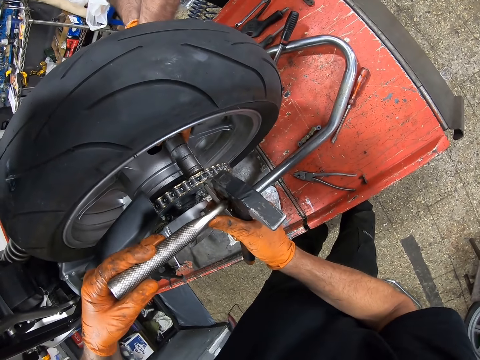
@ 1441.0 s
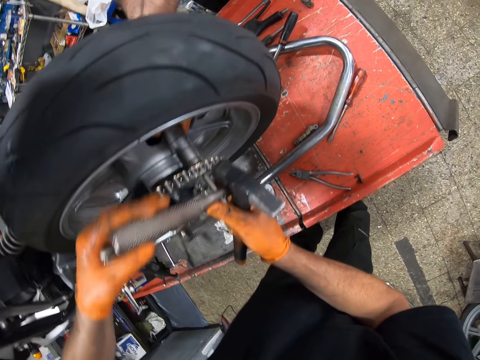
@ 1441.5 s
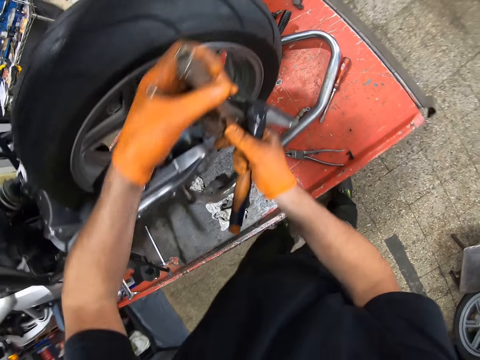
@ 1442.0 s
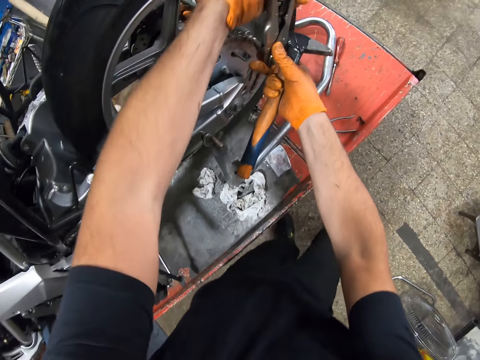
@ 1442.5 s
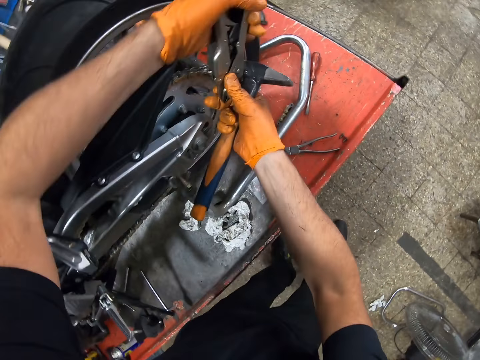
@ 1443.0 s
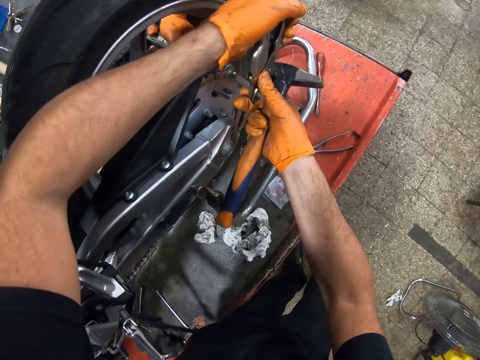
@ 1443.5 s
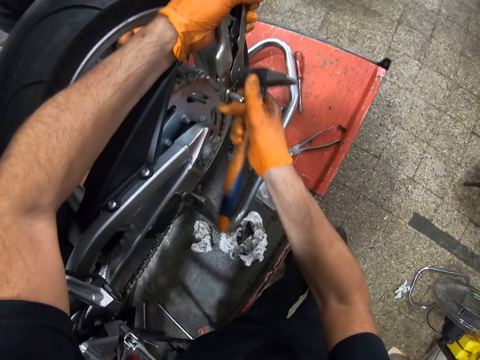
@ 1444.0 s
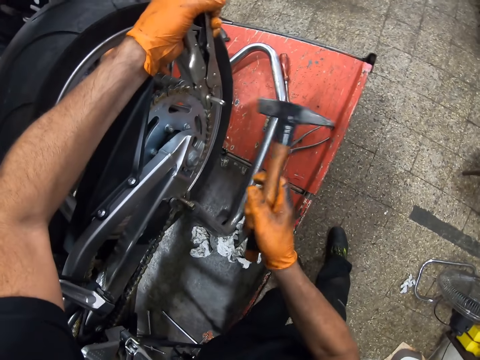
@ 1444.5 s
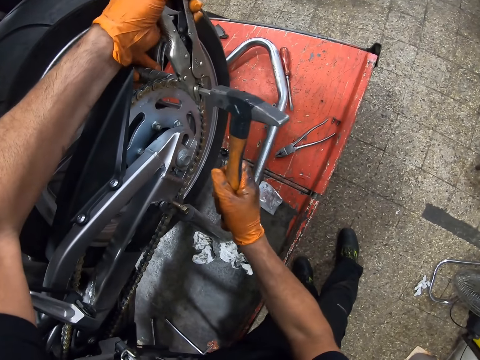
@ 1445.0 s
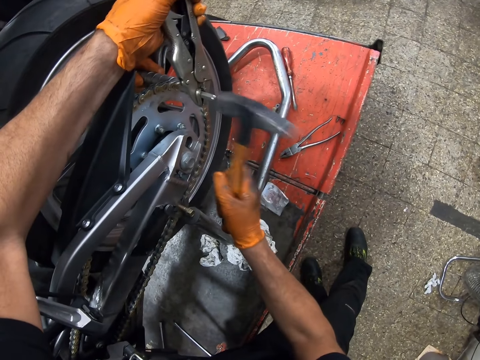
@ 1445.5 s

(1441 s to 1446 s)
The camera wearer screws the motorcycle muffler with the plier in both his gloved hands. He puts the cold chisel on the sprocket. He hits the motorcycle muffler with the mallet in his right gloved hand.

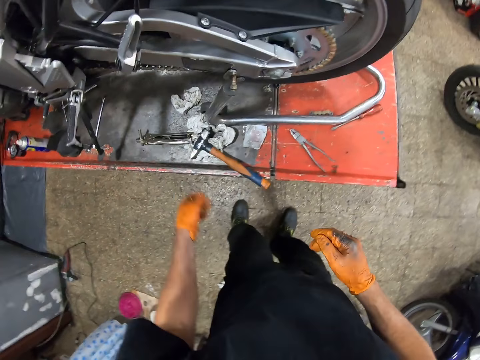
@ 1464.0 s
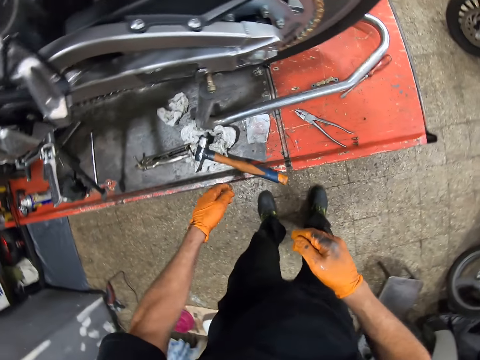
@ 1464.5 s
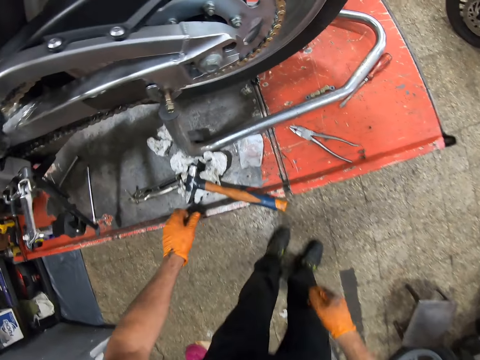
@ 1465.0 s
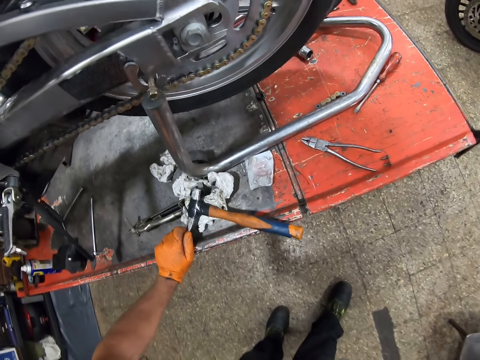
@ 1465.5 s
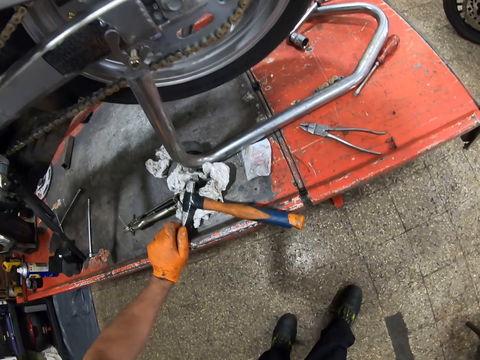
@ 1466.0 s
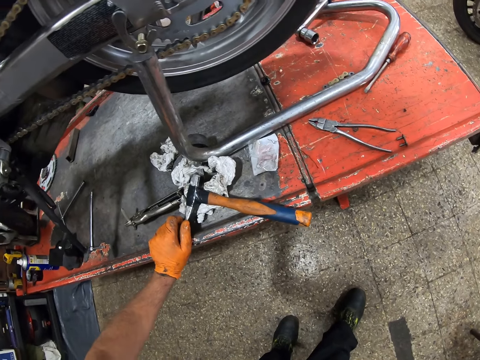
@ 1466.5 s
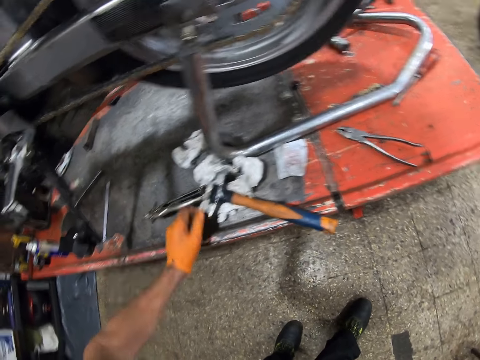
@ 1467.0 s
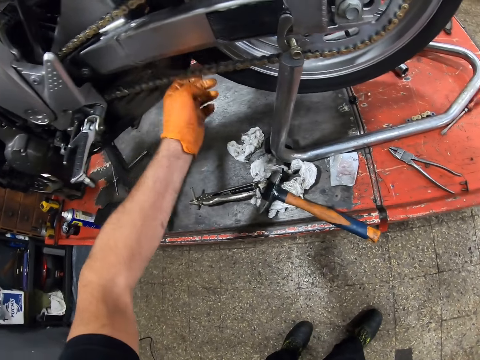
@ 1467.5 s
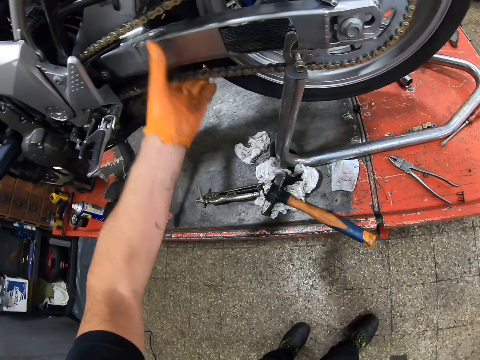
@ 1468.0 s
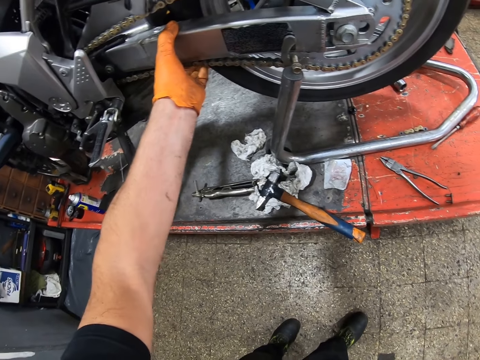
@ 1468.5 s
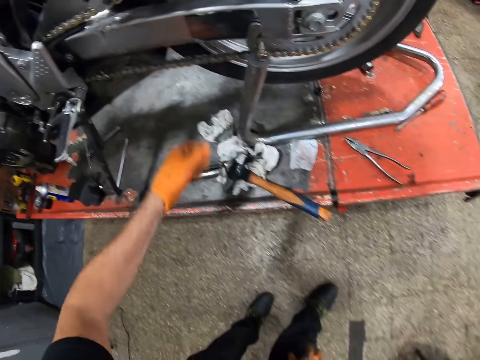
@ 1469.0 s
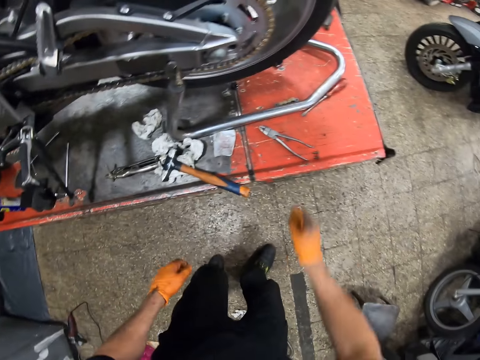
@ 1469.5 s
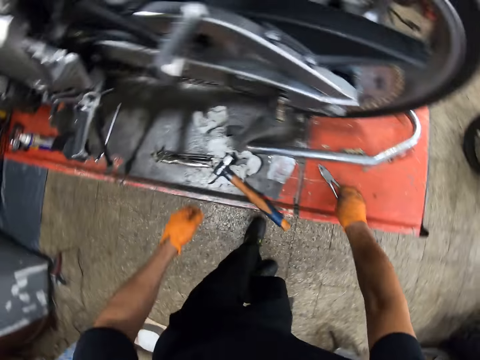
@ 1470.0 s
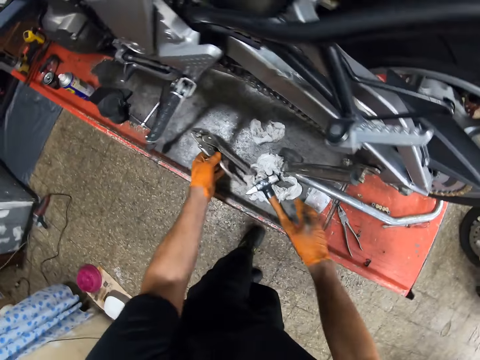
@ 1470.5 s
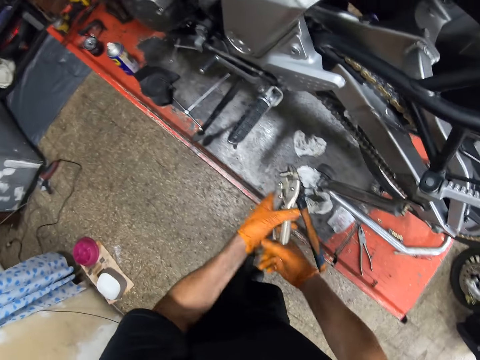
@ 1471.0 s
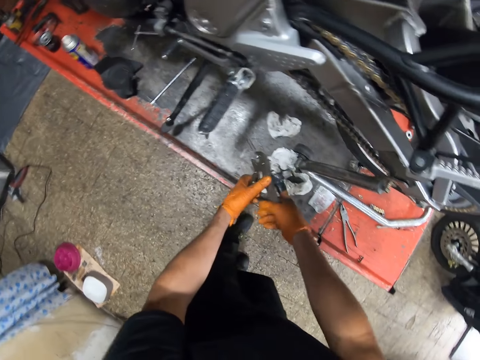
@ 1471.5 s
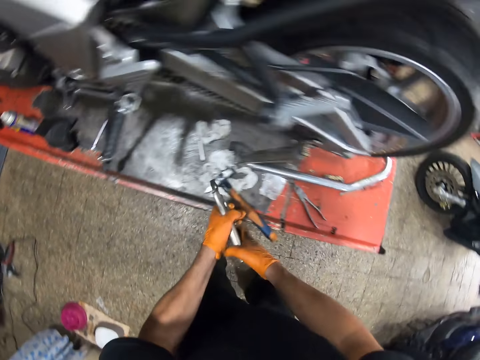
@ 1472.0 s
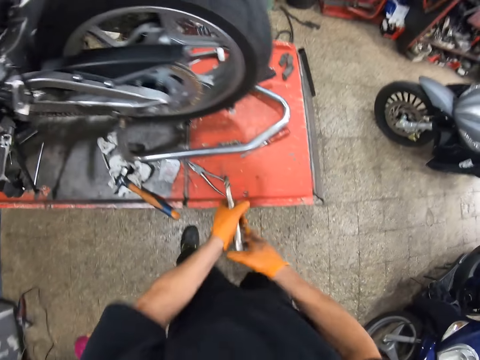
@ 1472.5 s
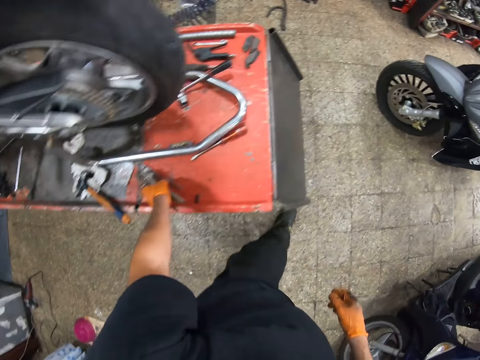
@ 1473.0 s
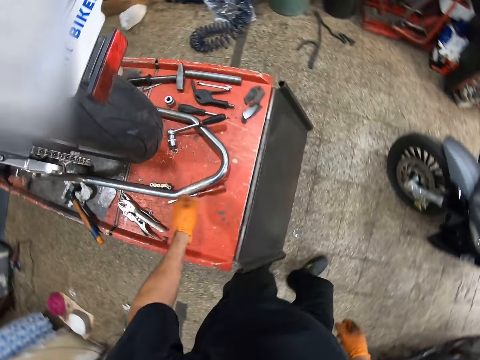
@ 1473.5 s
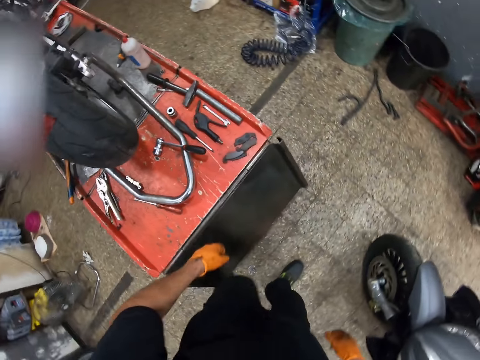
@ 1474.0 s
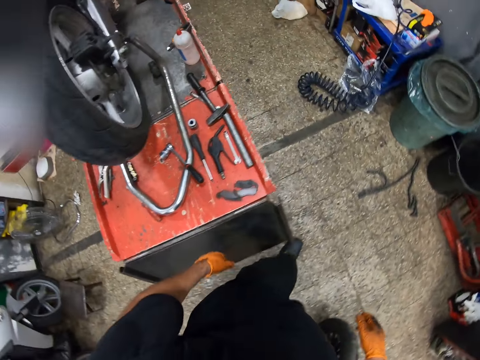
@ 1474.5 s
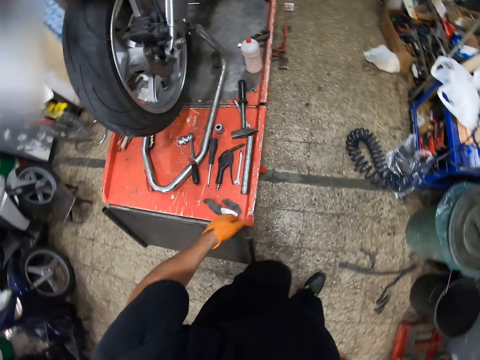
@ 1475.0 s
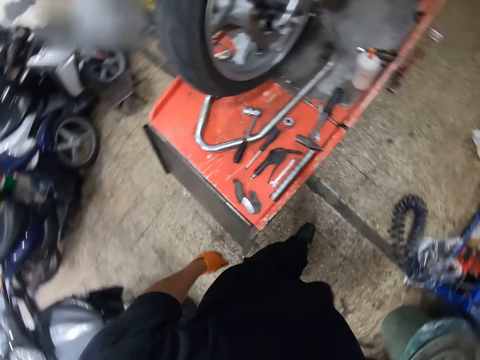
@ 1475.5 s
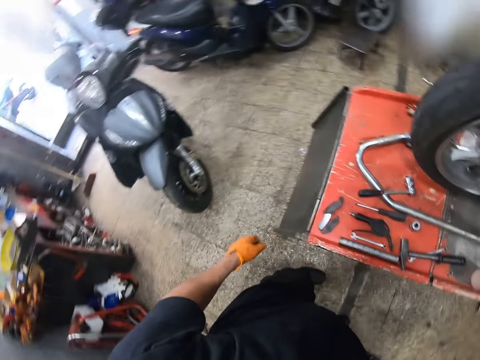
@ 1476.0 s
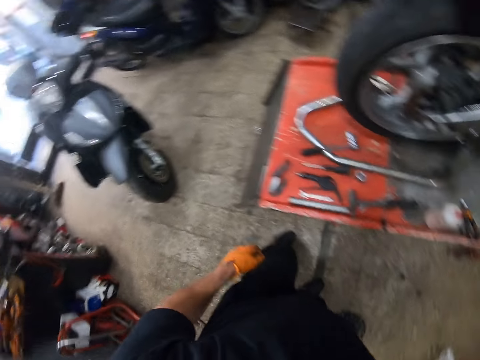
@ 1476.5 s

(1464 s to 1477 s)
The camera wearer looks at the motorcycle. He touches the motorcycle sprocket with his right gloved hand. He shakes the motorcycle chain. He picks up a plier from the metal with his right gloved hand. He touches the pliers. He picks up the plier from the metal with both gloved hands. He drops the cold chisel. He drops the plier on the metal with his left gloved hand. He walks around the garage towards the metal. He raises his right gloved hand up.

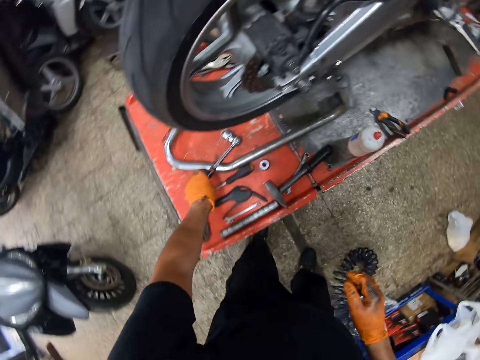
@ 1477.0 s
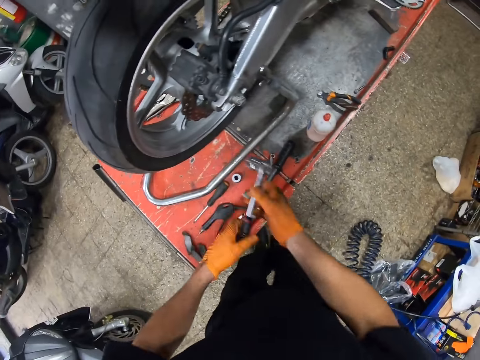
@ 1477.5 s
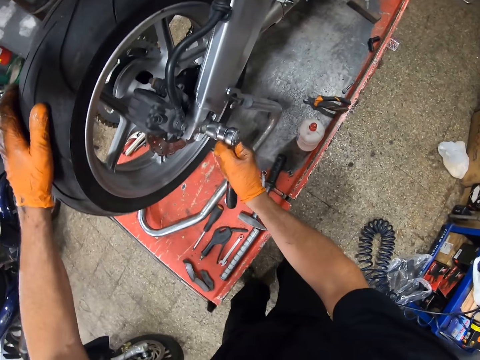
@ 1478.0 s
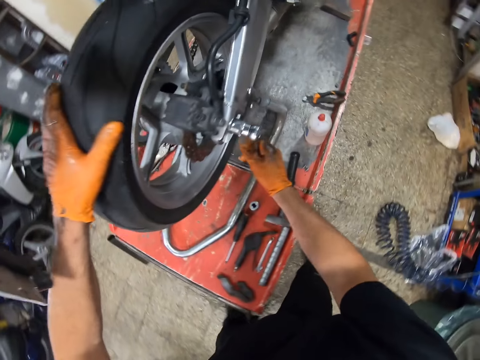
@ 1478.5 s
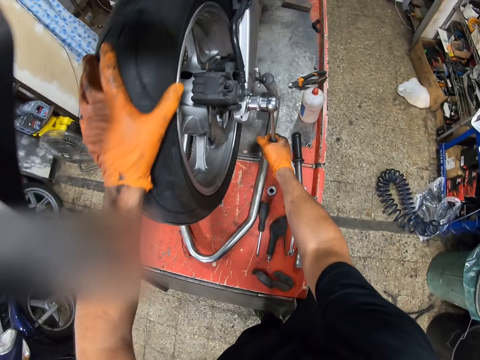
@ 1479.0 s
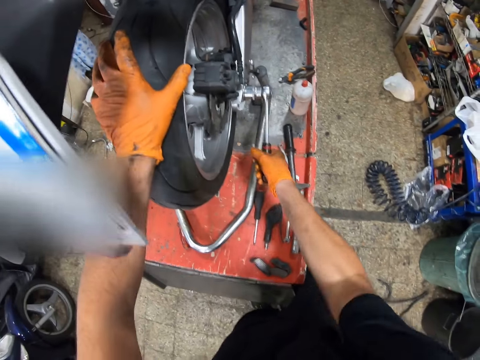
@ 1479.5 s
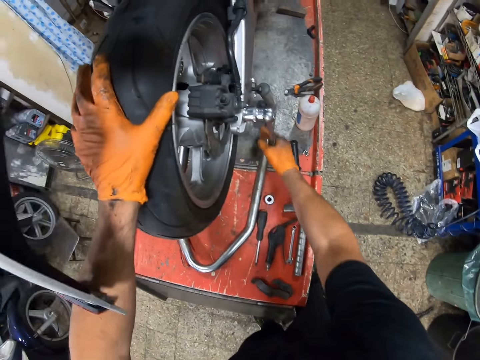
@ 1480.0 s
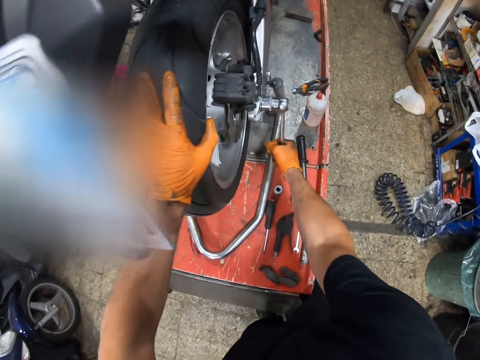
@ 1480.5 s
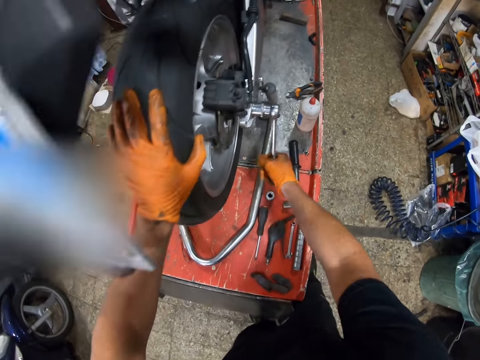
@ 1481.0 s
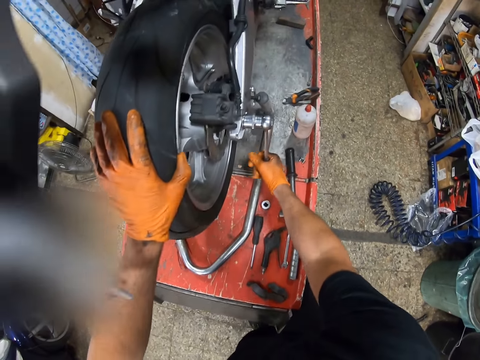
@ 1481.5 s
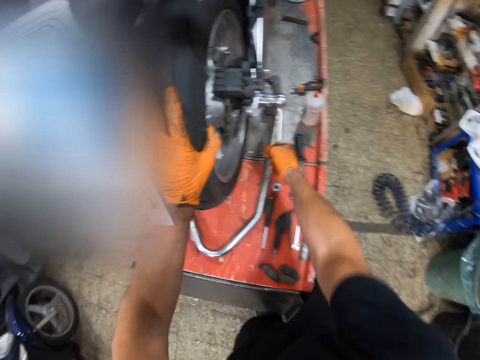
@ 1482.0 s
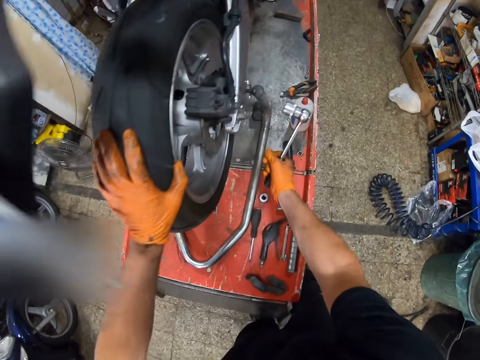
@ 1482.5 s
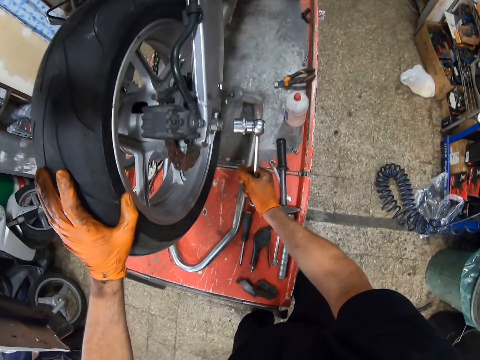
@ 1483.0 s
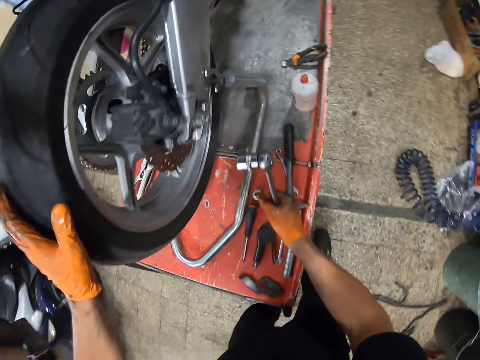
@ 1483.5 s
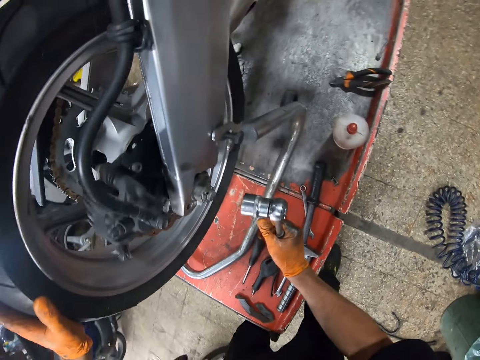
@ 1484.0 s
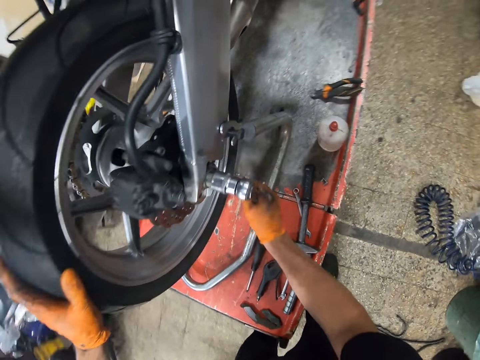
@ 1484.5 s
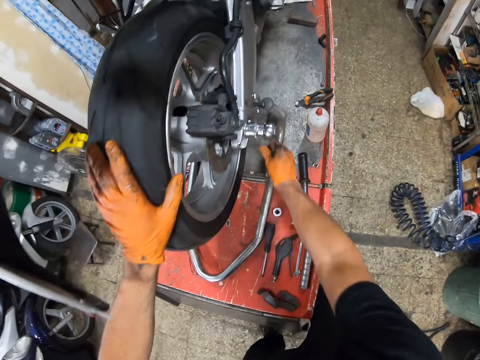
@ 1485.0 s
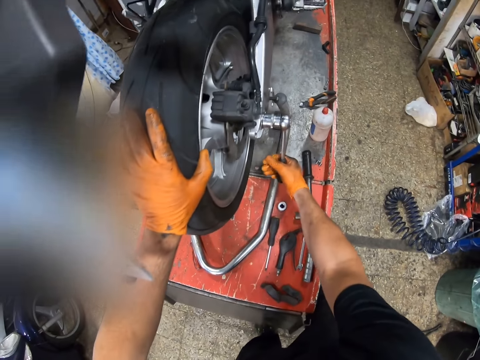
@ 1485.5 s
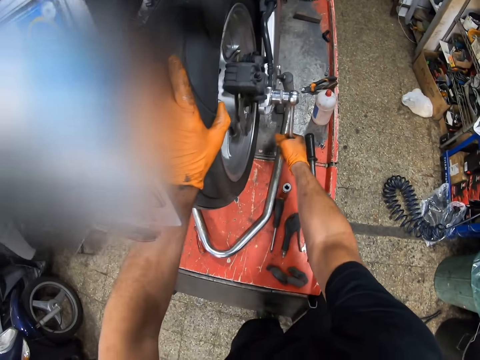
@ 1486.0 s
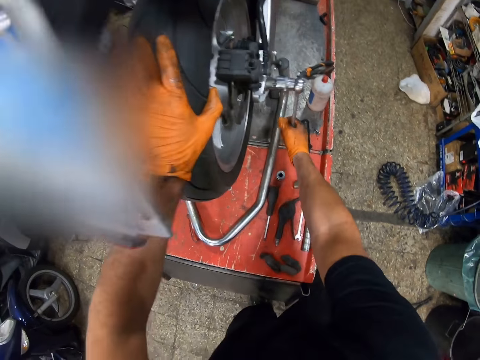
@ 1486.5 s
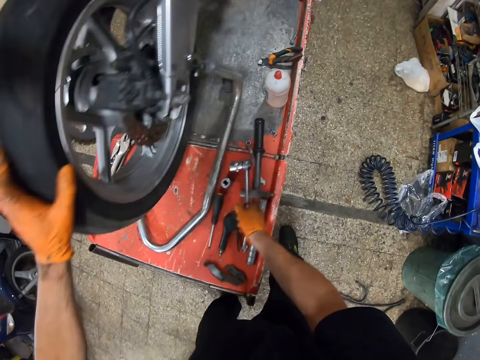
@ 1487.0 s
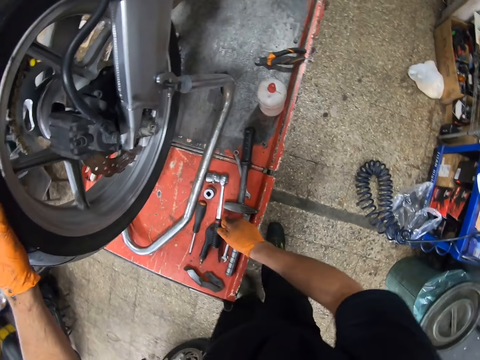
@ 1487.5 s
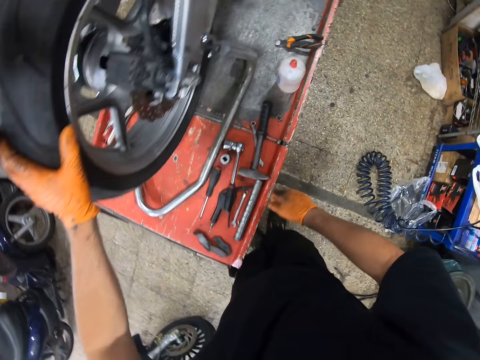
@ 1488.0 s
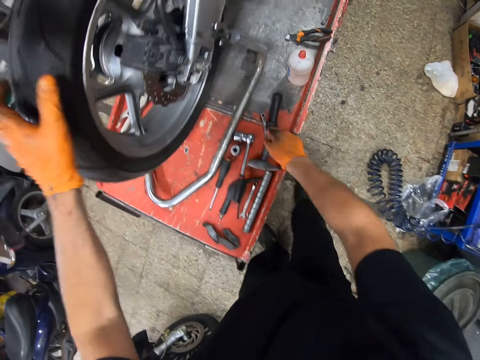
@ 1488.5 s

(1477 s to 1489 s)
The camera wearer screws the motorcycle muffler with the wrench in his right gloved hand. He picks up the ratchet or ratchet wrench from the metal with his left gloved hand. He passes the ratchet from his left gloved hand to his right gloved hand. He holds the motorcycle tyre with his left gloved hand. He screws the motorcycle muffler with the ratchet in his right gloved hand. He looks at a nut. He tightens the nut with the ratchet wrench. He drops the ratchet on the metal with his right gloved hand.
